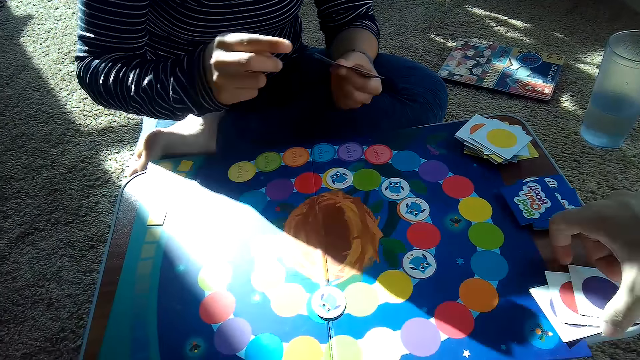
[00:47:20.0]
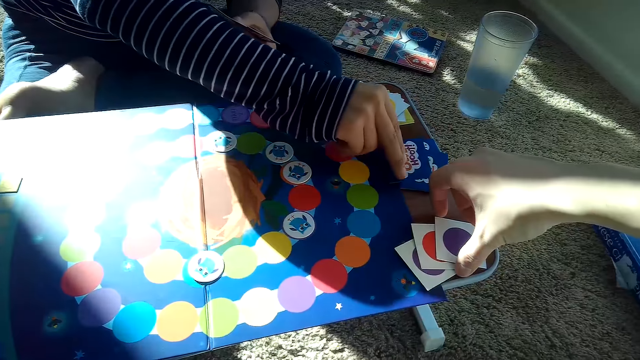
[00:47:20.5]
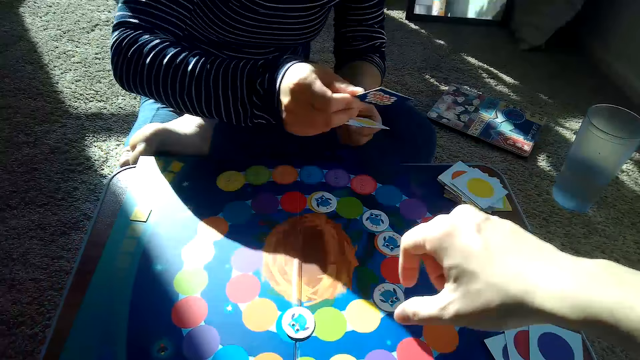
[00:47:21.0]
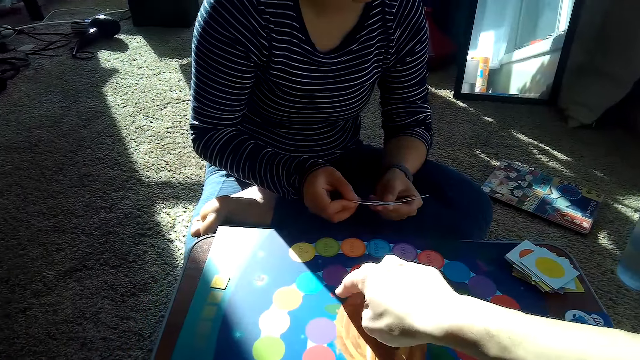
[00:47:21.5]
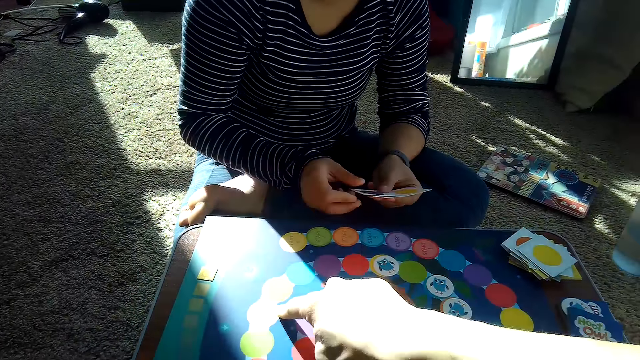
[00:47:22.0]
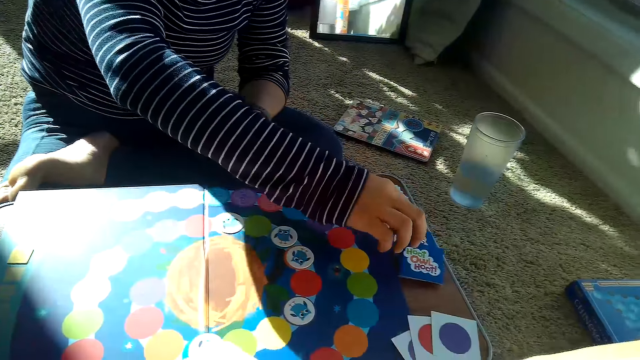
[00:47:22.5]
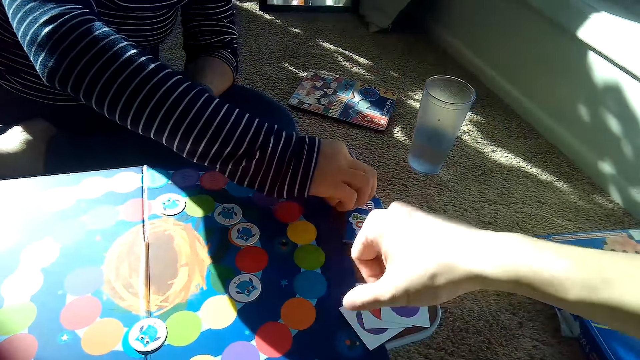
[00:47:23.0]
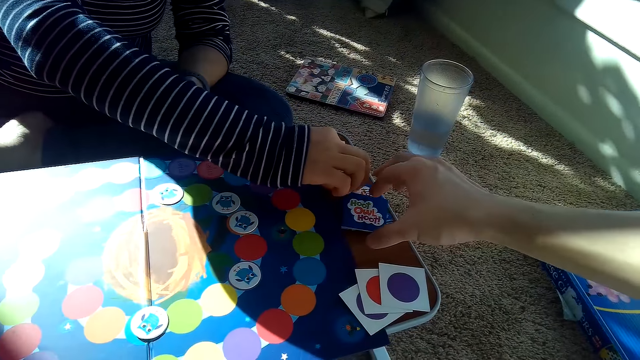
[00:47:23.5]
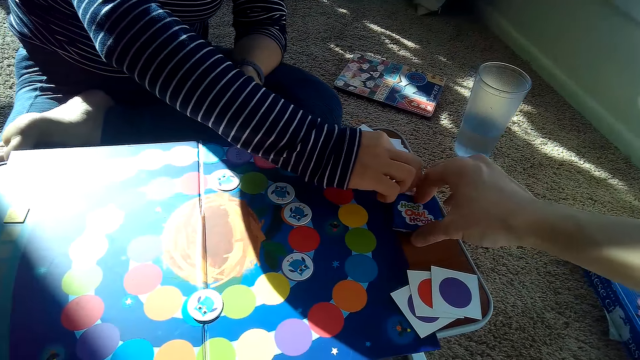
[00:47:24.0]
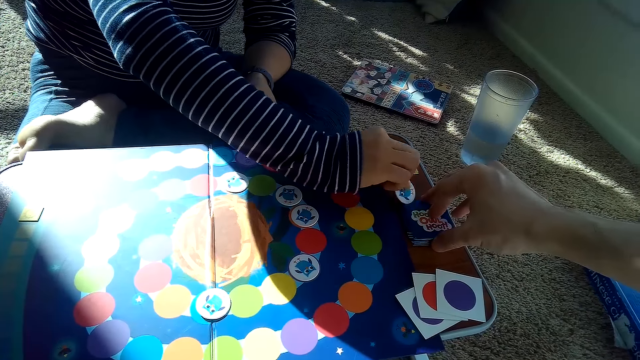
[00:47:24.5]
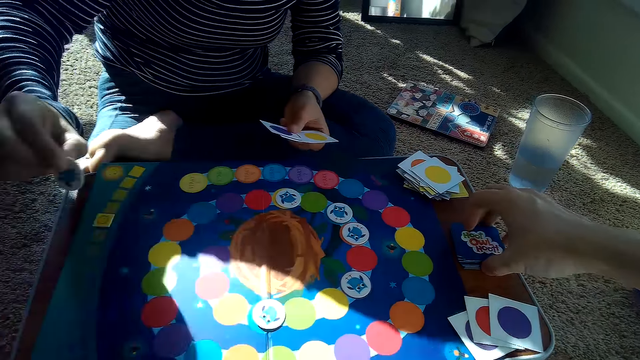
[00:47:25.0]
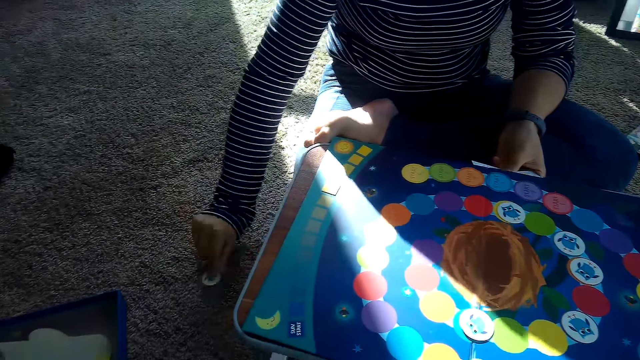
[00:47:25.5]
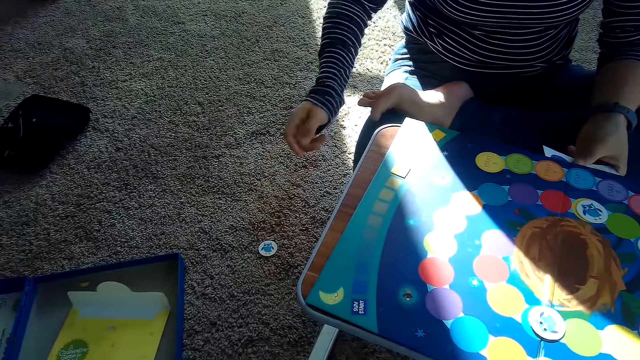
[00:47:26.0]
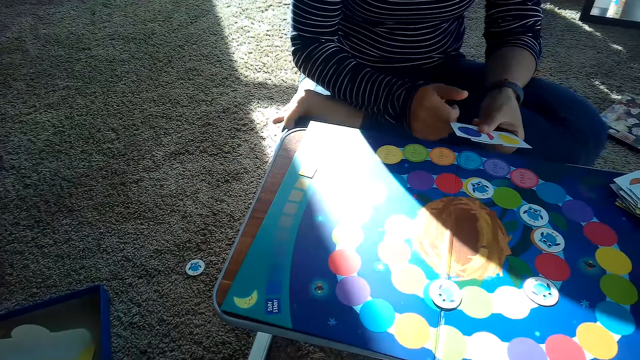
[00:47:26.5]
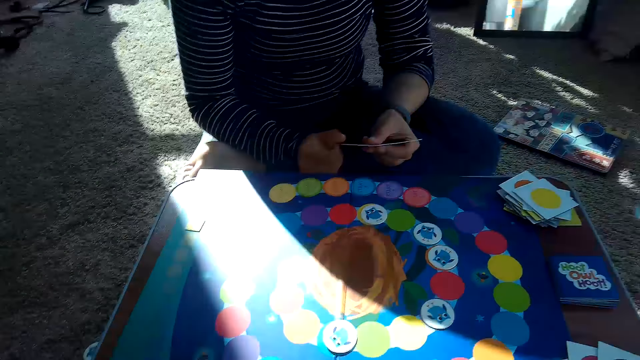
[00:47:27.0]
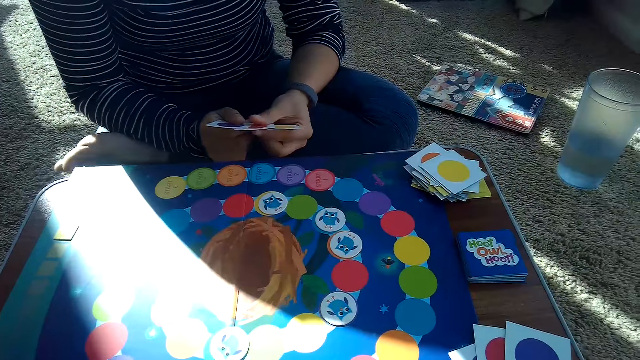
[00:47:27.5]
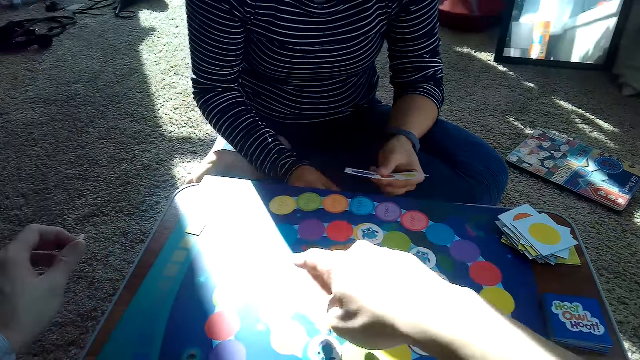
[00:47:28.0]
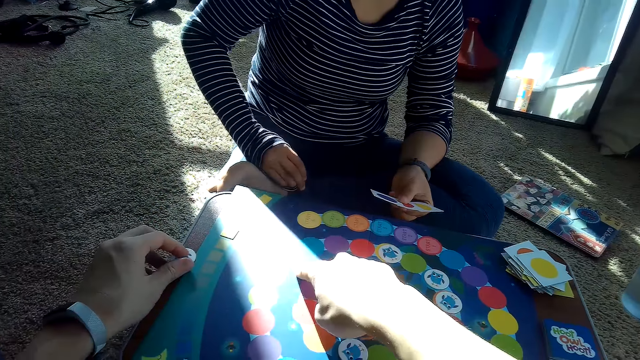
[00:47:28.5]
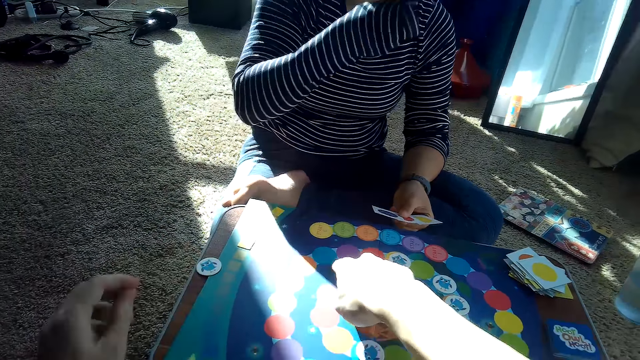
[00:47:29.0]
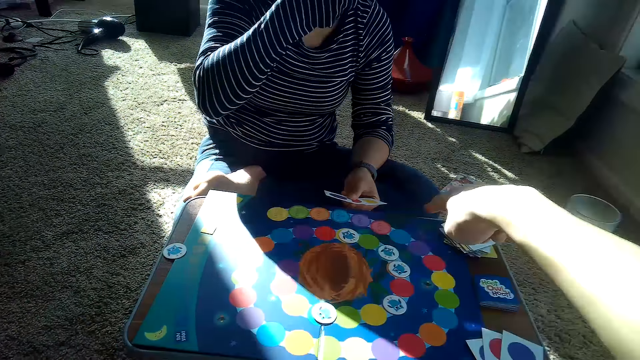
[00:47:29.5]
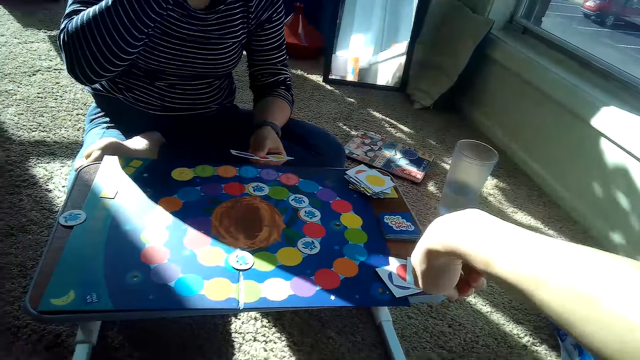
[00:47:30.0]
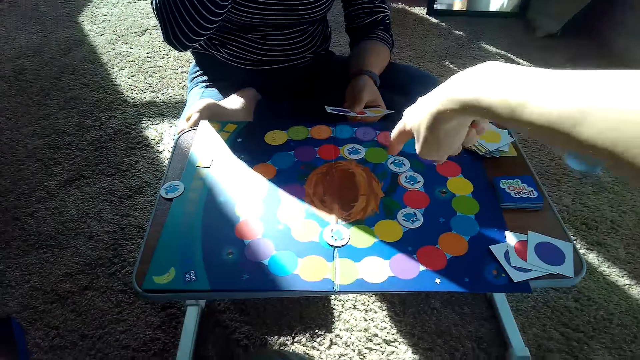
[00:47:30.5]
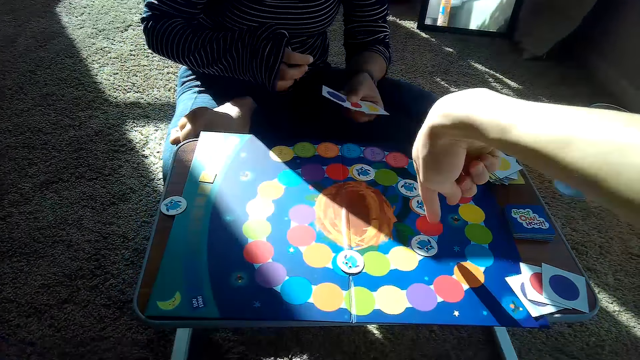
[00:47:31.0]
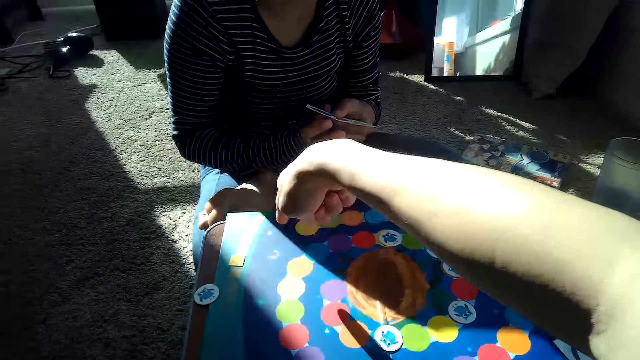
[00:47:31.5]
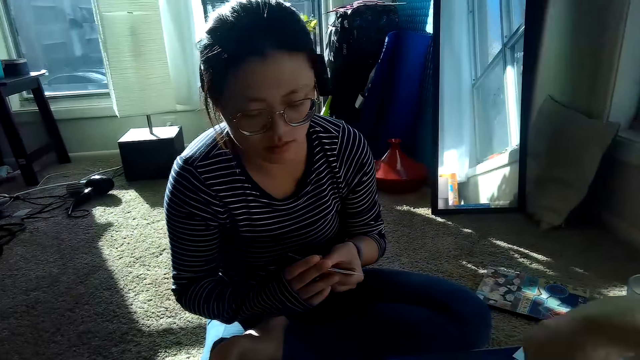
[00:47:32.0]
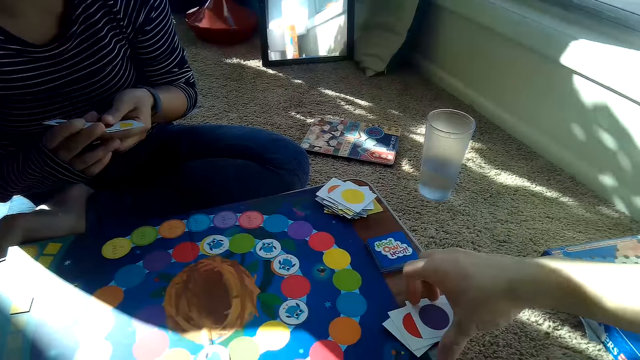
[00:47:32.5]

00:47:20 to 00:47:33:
The partner picks a card from the stack of cards on the table with her right hand. The camera wearer taps the game board with a finger. The partner removes a chip from the stack of cards on the table with her right hand. The camera wearer picks a card and touches the cards. The partner places the chip on the floor with her right hand and puts down the card. The camera wearer picks up the chip from the floor with his left hand. He puts a card on the game board. He places the chip on the table with his left hand. He points at the hoot owl game board.

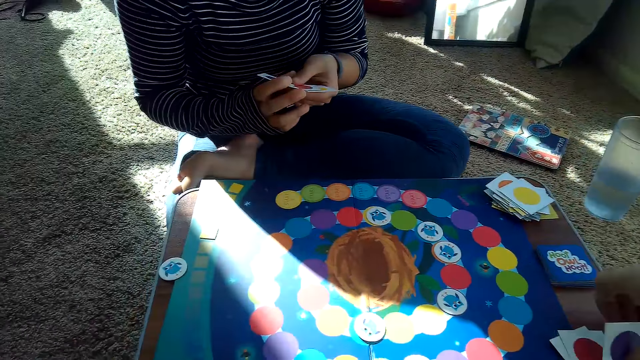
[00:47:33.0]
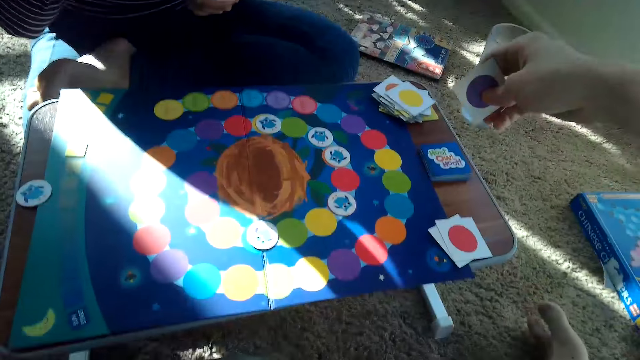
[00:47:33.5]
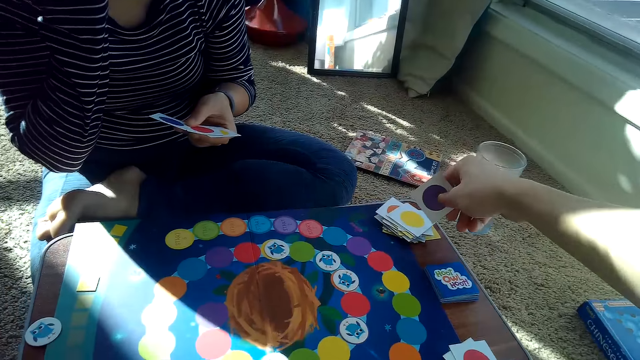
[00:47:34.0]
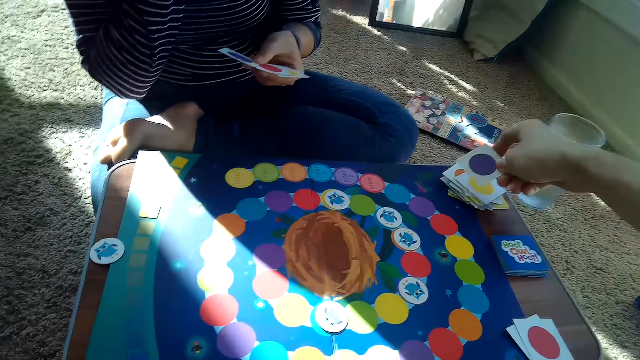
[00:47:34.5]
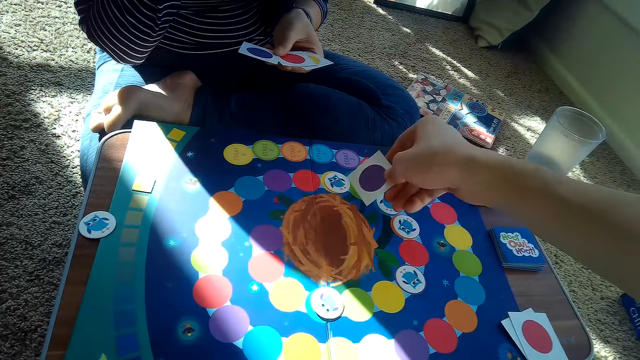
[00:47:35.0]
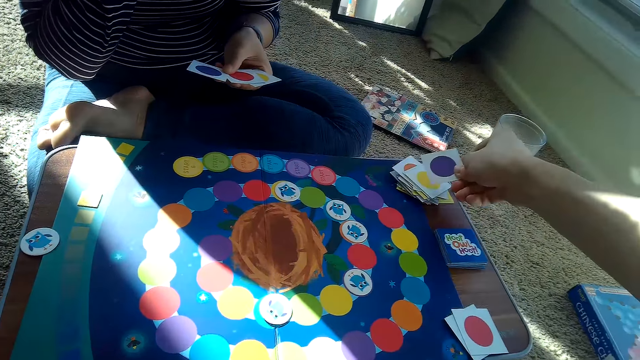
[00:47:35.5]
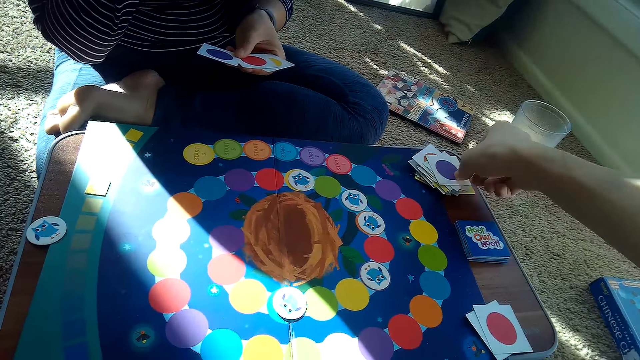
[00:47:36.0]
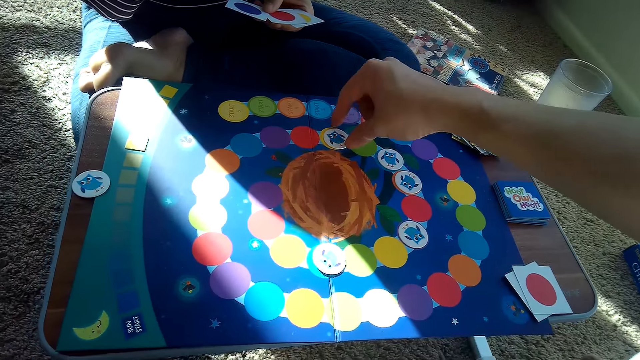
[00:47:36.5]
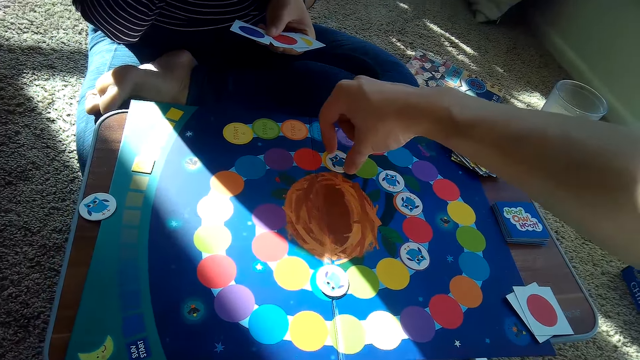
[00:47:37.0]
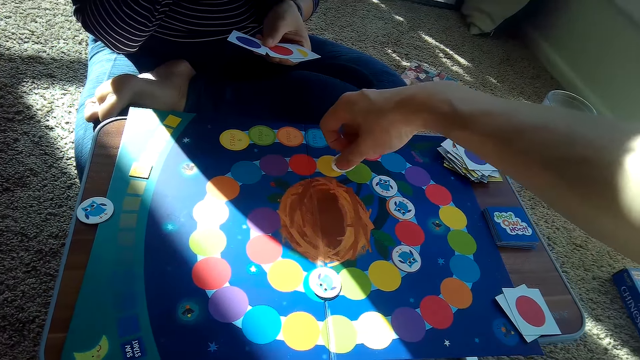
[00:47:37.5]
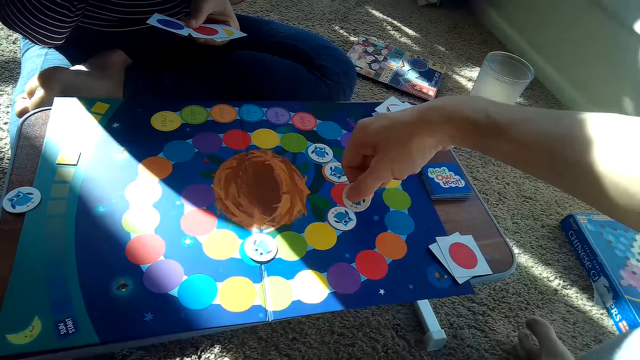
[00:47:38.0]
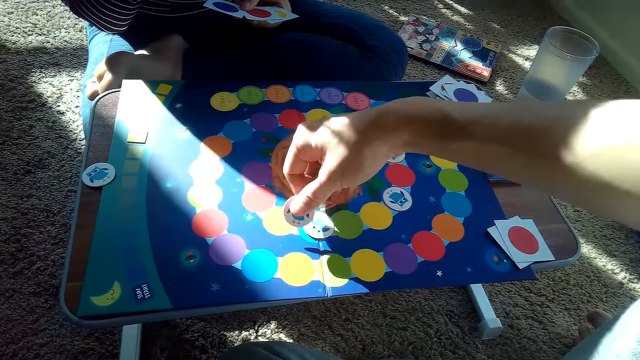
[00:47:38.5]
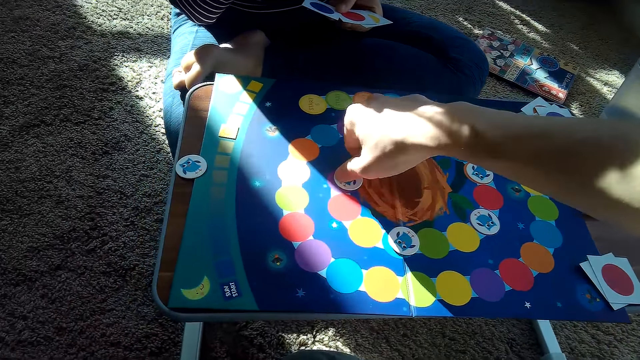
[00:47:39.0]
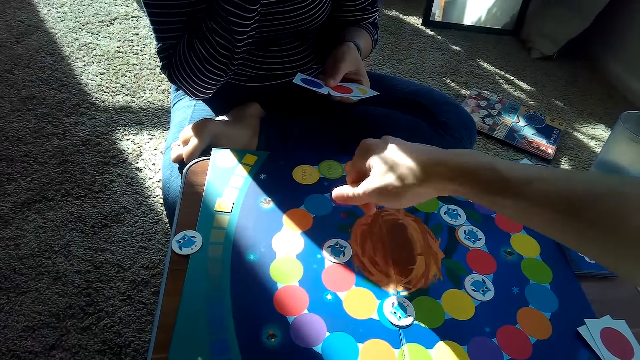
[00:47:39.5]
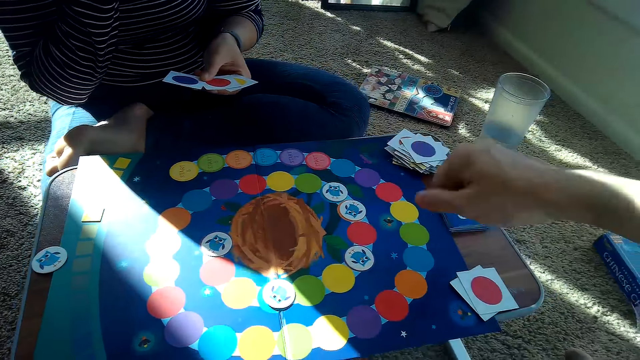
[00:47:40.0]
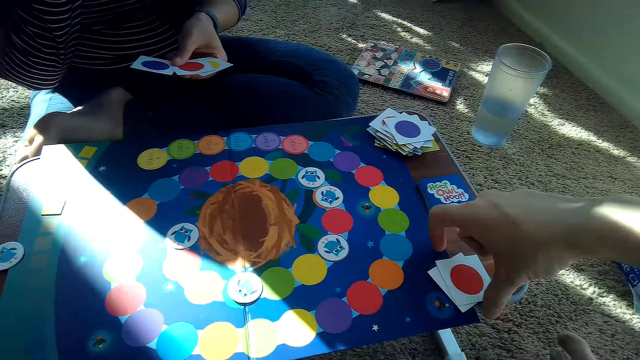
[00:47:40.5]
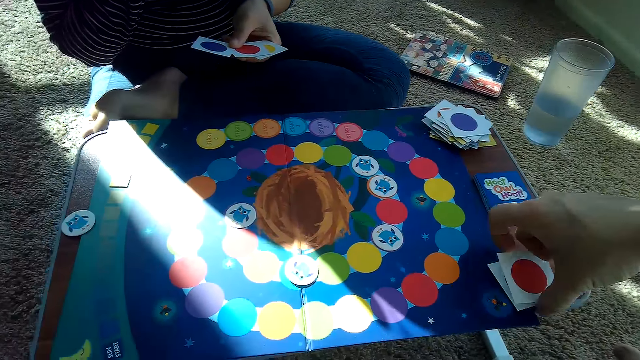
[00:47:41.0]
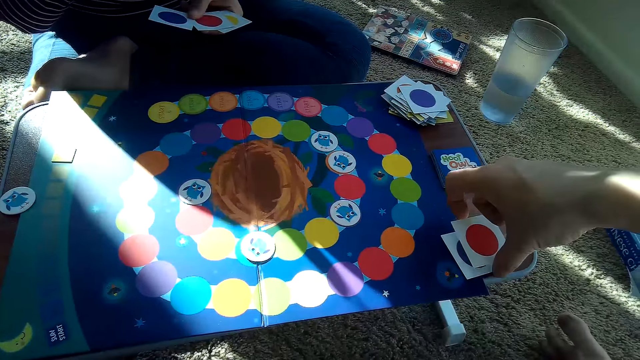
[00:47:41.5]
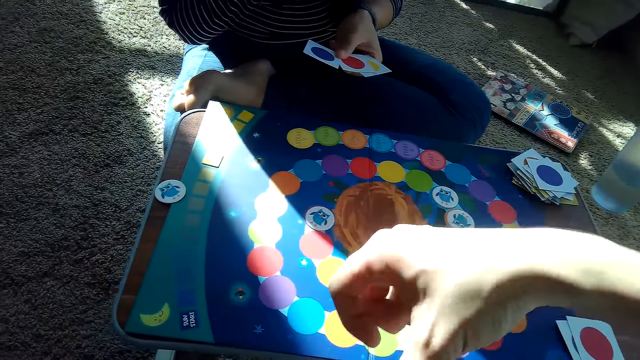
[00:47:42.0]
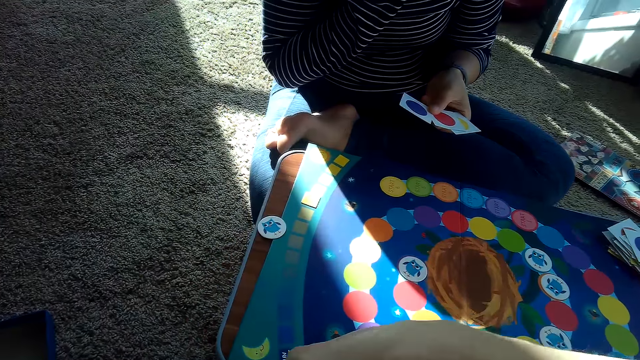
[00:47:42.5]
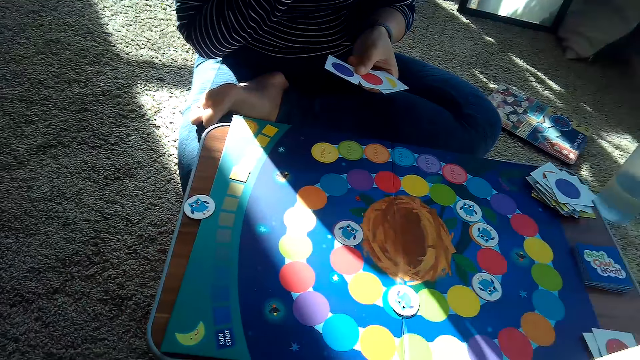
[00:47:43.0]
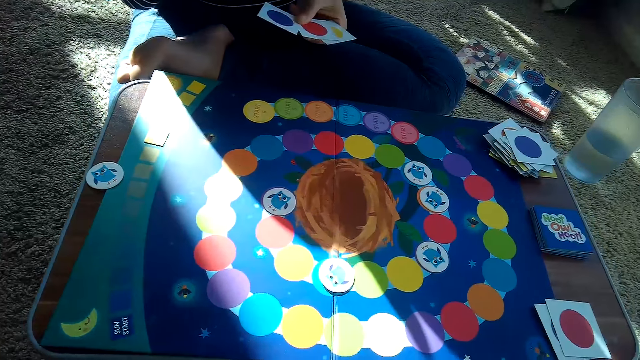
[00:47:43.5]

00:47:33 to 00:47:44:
The camera wearer picks a card from his stack of cards on the table with his right hand. He places the card on the partner's stack of cards on the table with his right hand. He picks a card. He moves a chip on the game board with his right hand. He drops the card. He picks a card and drops the card.
